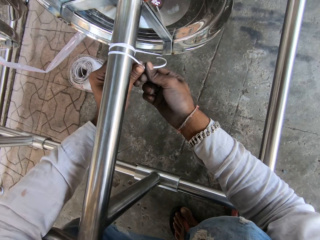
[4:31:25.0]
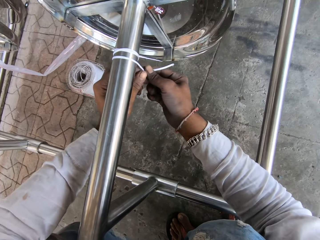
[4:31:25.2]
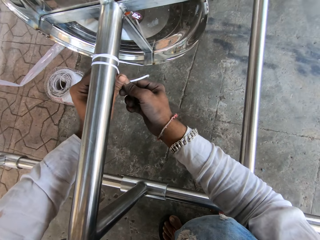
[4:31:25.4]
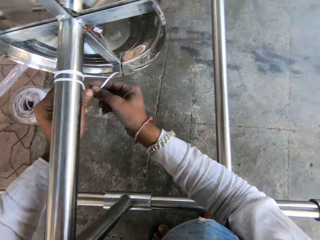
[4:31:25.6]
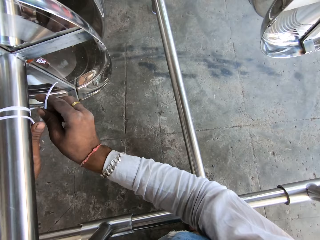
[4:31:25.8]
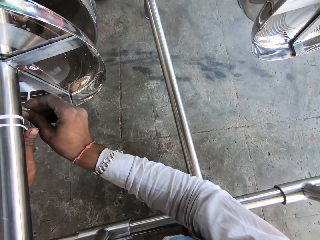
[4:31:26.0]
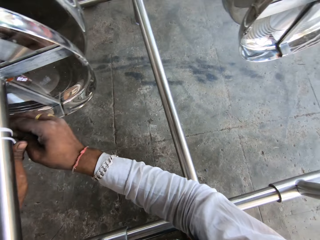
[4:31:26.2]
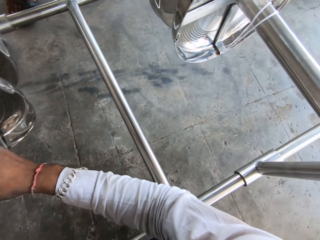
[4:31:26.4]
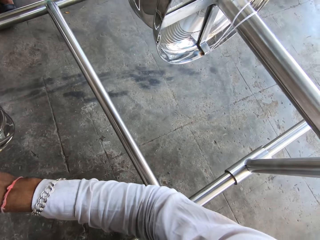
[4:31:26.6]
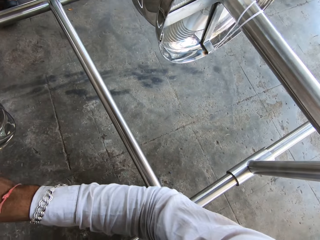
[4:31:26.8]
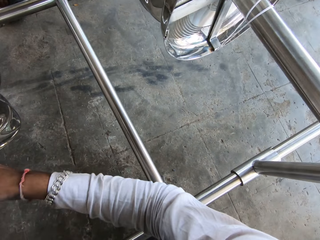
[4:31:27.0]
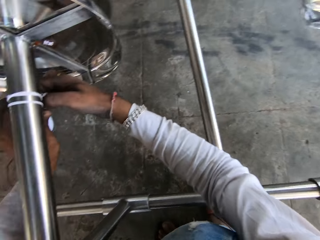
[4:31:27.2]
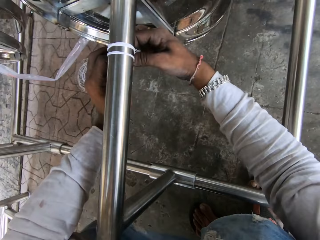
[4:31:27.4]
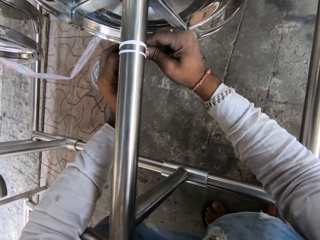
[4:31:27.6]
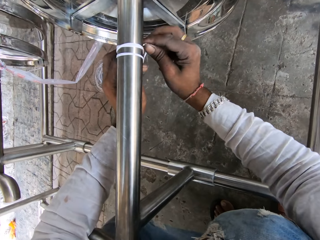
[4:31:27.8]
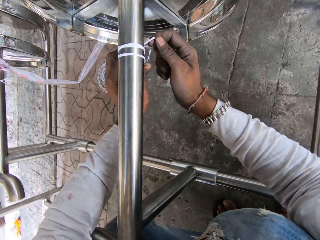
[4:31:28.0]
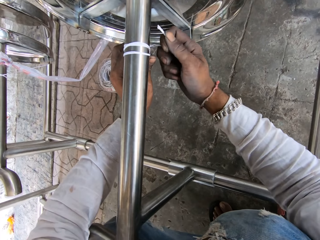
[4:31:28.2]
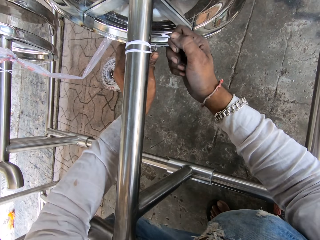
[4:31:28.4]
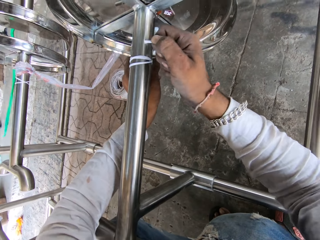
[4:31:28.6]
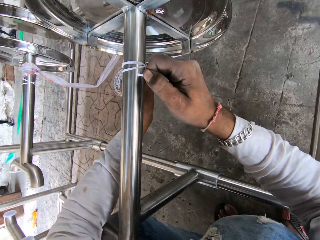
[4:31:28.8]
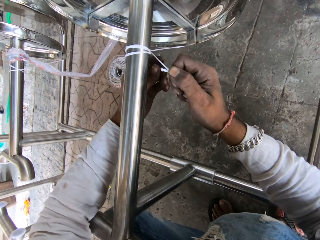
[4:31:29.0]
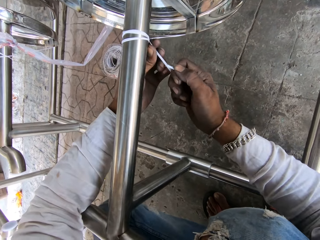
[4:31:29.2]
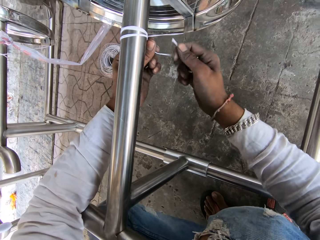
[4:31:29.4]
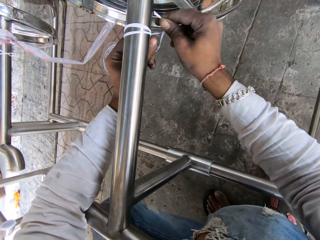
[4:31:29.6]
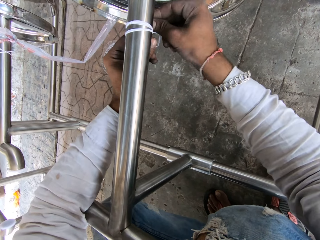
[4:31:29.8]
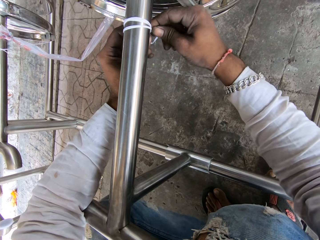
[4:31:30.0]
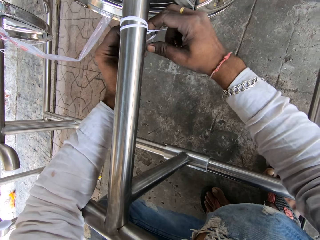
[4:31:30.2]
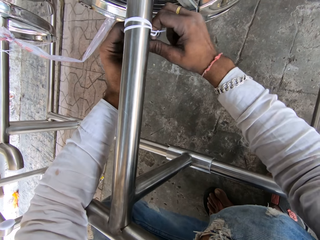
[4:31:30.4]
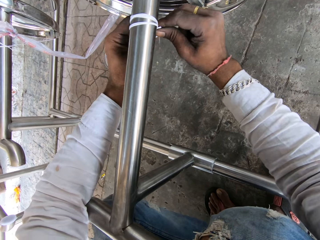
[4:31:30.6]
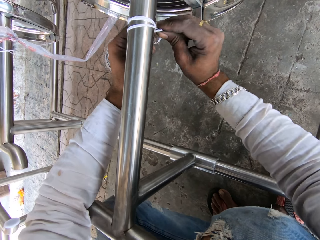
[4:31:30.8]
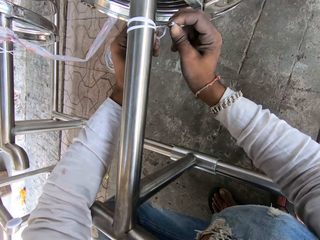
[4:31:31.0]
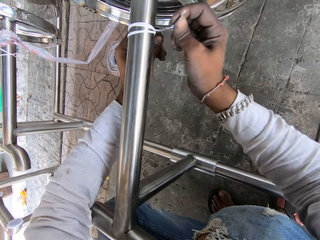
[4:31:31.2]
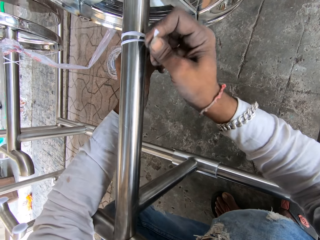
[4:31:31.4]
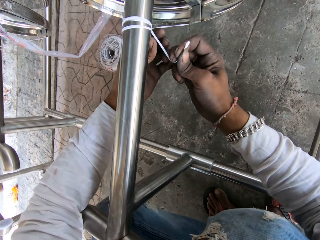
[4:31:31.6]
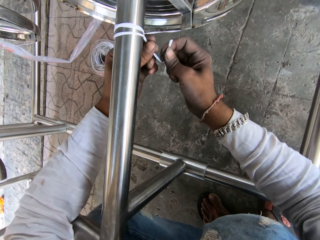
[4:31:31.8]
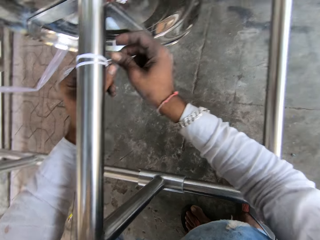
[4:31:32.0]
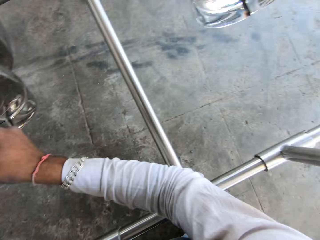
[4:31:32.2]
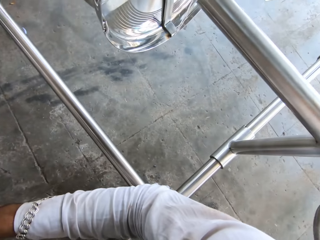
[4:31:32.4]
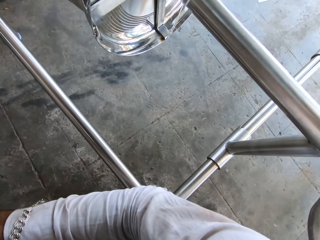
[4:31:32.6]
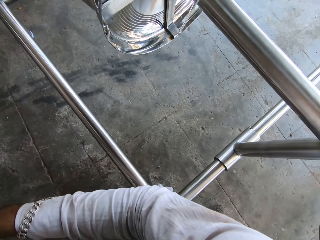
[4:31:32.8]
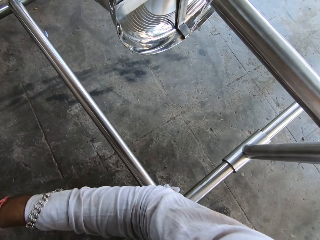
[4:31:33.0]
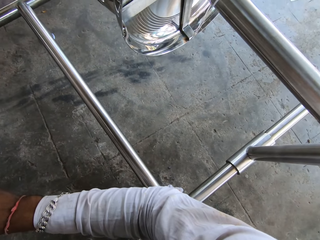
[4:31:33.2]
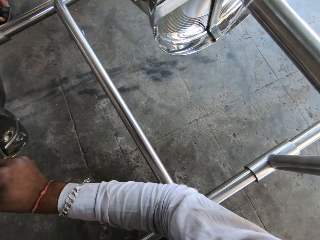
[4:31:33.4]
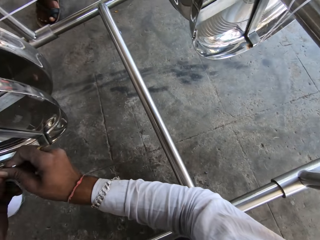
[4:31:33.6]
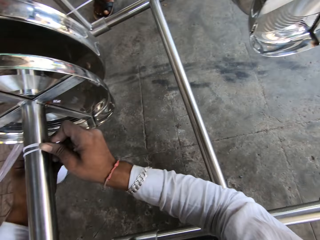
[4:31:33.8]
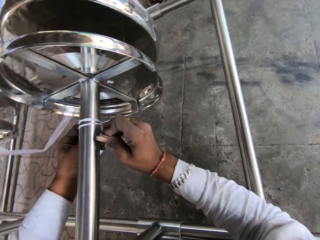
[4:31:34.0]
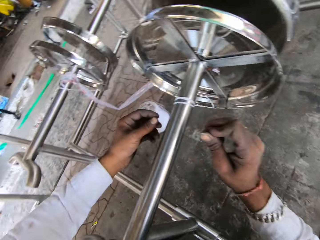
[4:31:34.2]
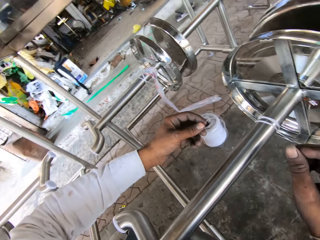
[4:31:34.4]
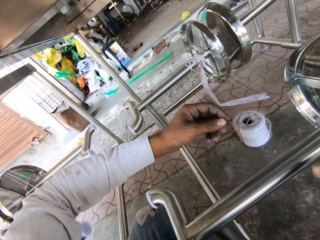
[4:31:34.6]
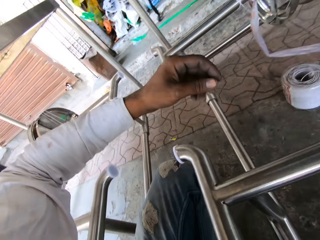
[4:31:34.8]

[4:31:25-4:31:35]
The camera wearer looks around. They tighten the rope with both hands. They look around.

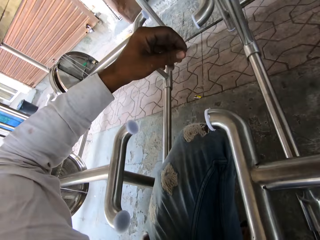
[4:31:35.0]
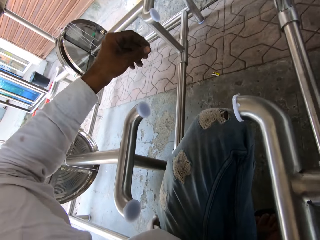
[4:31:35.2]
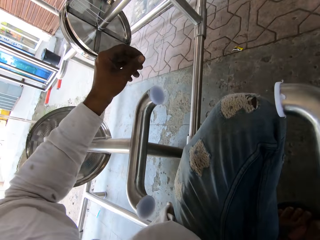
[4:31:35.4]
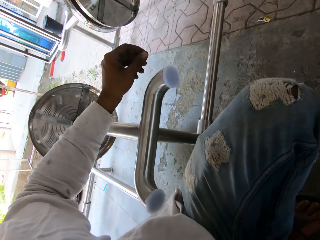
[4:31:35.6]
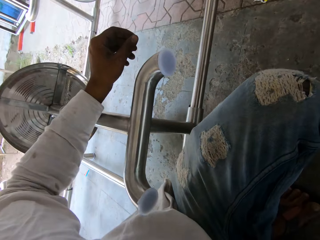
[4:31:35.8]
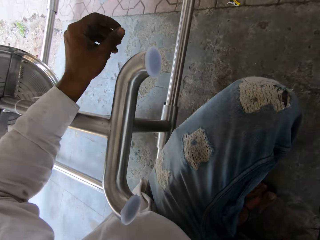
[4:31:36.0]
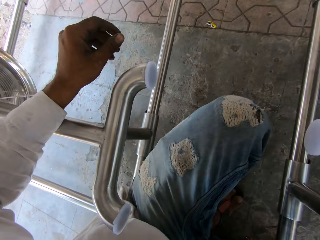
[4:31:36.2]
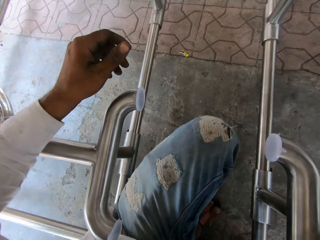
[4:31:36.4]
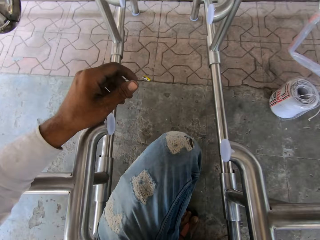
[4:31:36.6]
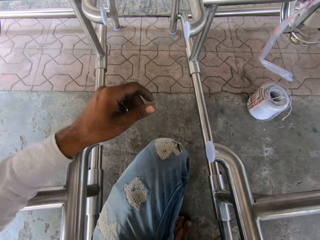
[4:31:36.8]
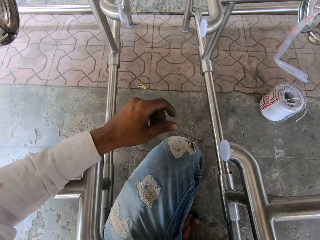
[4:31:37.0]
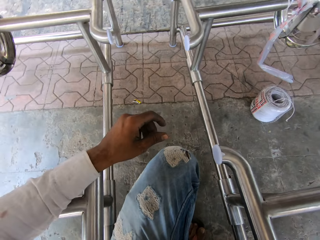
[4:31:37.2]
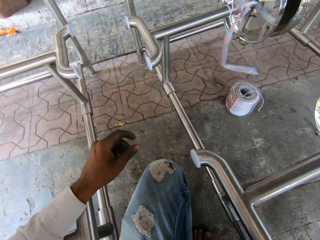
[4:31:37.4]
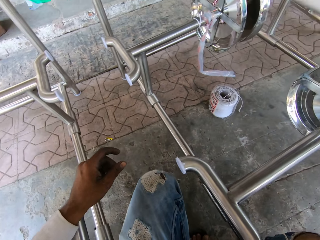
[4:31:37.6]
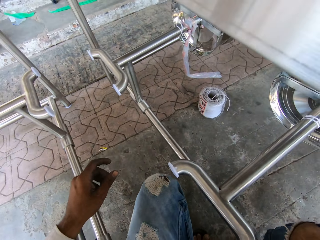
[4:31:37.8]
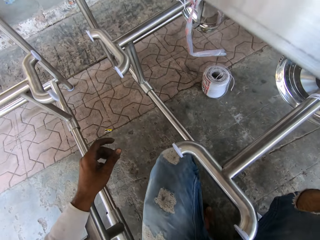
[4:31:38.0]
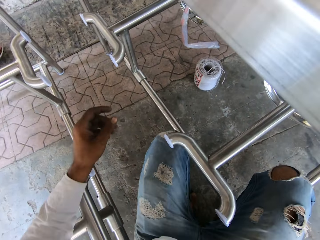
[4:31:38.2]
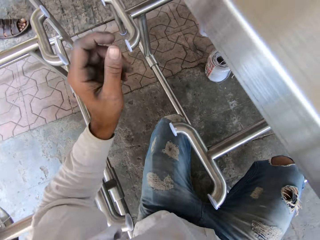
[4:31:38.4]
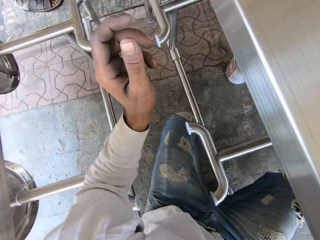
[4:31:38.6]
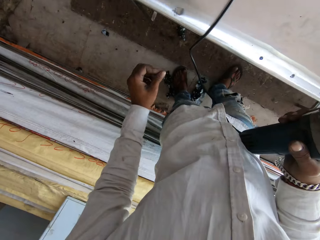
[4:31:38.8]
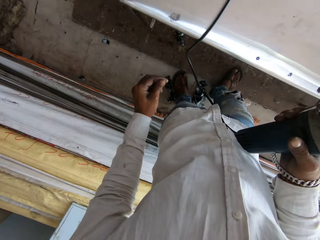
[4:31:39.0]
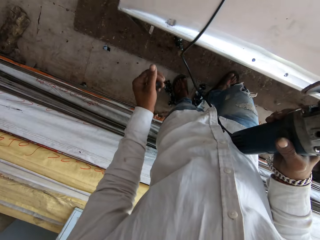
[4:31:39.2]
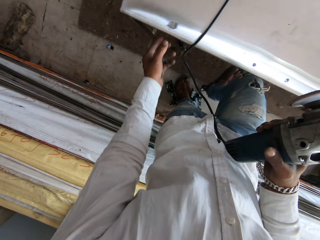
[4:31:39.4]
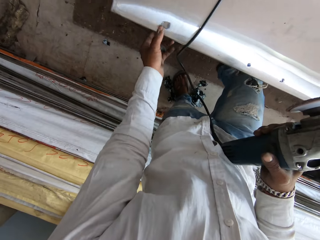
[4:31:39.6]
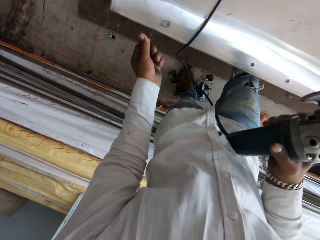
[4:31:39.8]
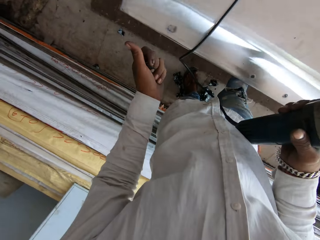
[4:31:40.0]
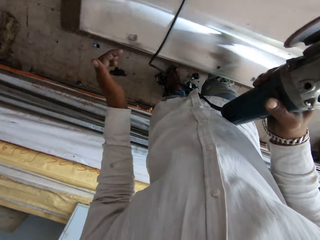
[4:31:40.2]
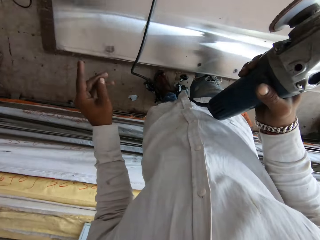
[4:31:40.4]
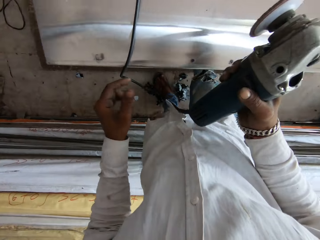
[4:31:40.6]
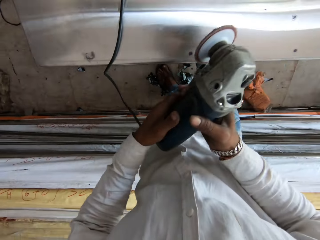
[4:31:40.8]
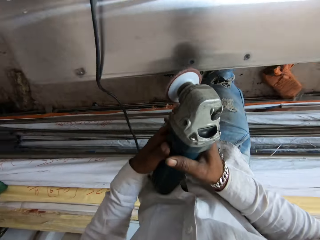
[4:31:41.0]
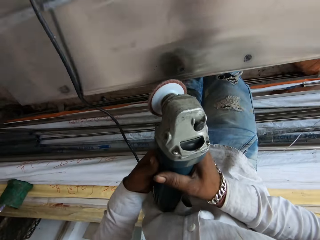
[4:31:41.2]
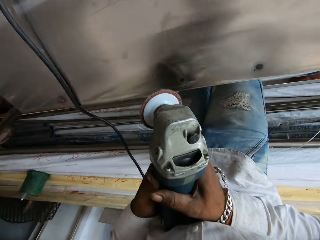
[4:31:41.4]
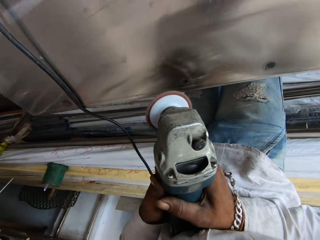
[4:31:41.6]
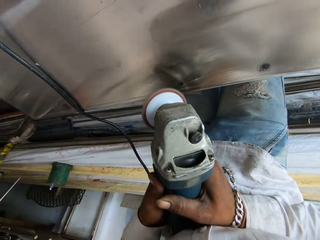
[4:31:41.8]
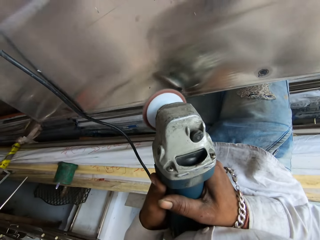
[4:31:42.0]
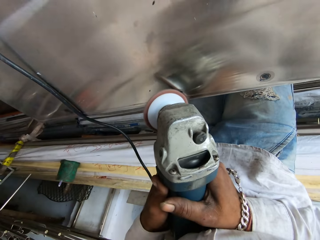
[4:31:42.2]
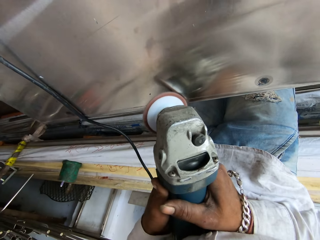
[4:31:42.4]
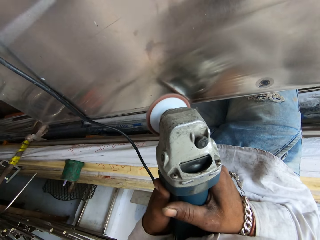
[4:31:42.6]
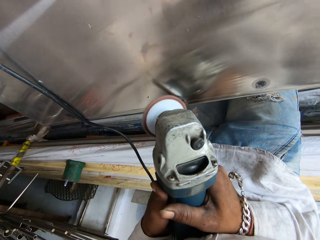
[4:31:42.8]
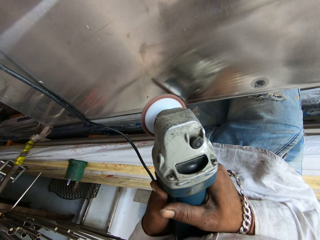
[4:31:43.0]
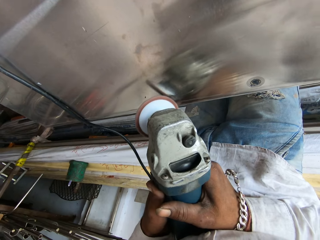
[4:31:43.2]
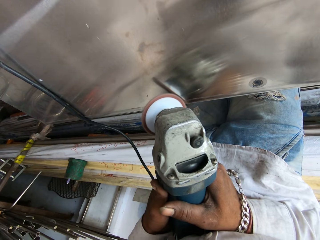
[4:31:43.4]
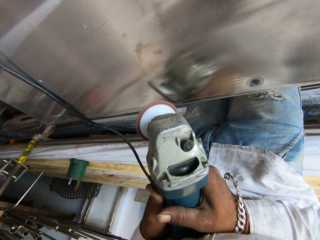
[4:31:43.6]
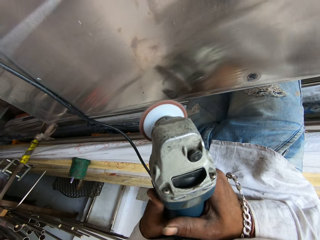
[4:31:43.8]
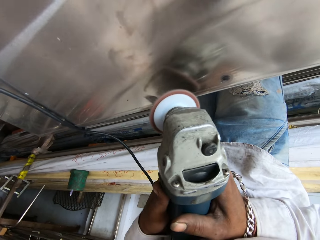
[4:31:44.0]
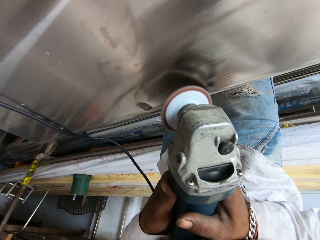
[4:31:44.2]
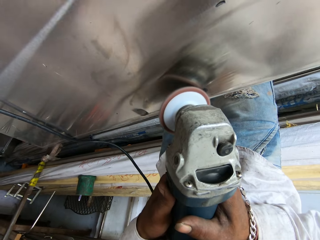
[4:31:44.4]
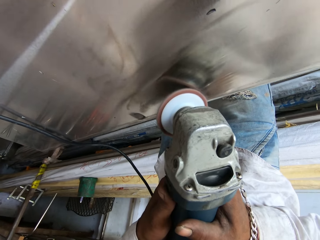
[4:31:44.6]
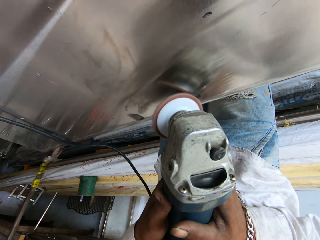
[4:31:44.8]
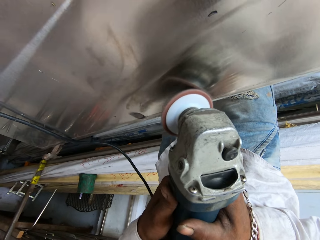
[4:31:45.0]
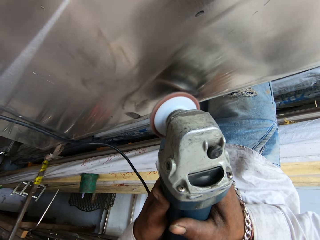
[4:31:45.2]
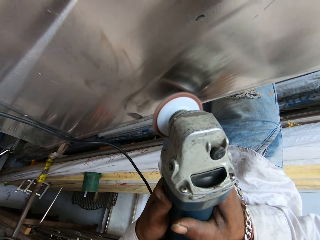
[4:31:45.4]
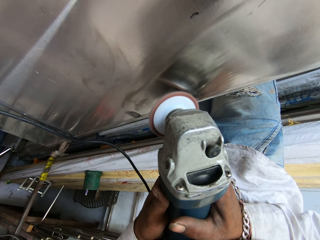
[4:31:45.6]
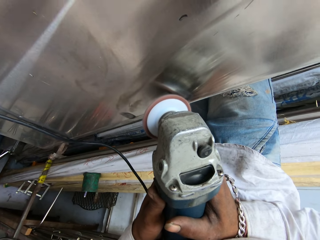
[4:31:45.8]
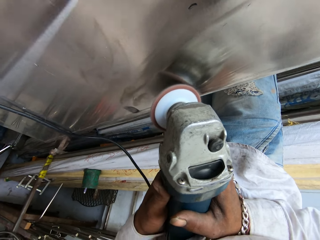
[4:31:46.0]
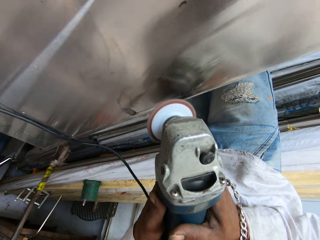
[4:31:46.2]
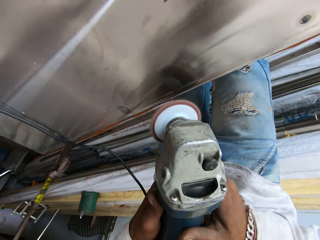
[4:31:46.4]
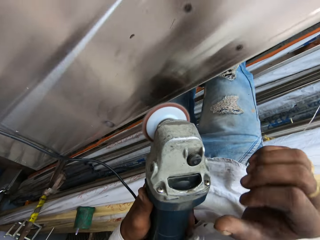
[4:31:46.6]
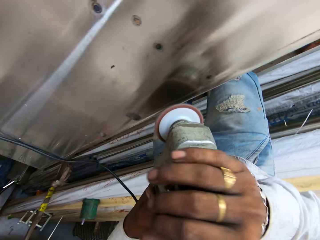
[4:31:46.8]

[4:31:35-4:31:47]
The camera wearer sways the left hand. They rest the arm on the table rail. They stand up. They hold a buffing machine in the right hand, touch a metal surface with the left hand, and rub the left hand fingers. They hold the buffing machine with both hands. They smoothen the metal surface with the buffing machine.
